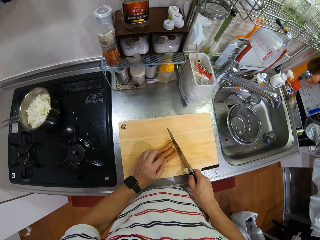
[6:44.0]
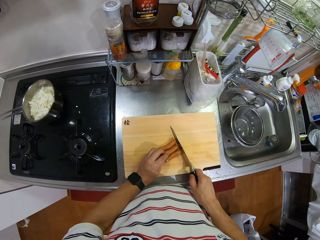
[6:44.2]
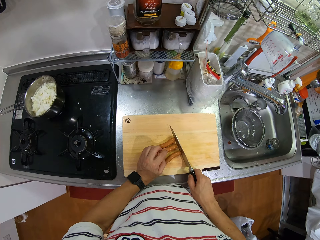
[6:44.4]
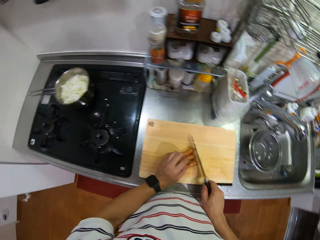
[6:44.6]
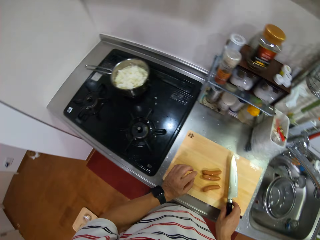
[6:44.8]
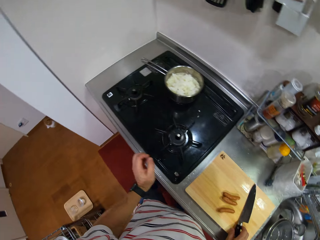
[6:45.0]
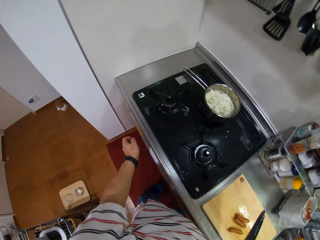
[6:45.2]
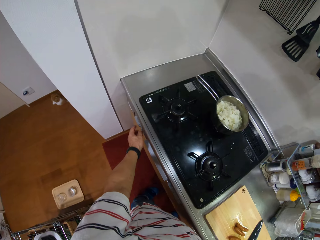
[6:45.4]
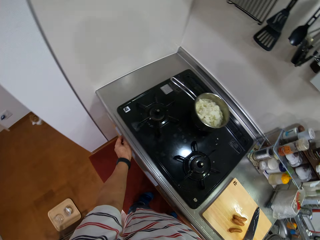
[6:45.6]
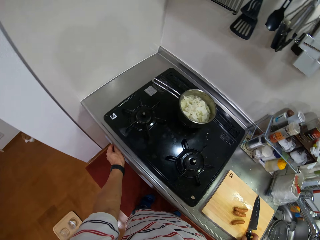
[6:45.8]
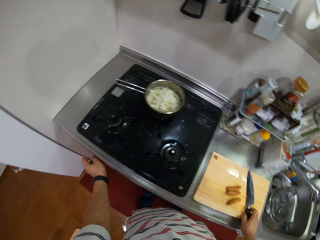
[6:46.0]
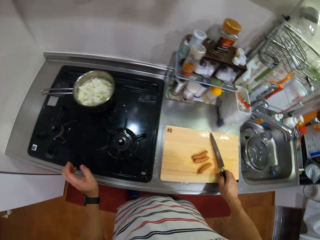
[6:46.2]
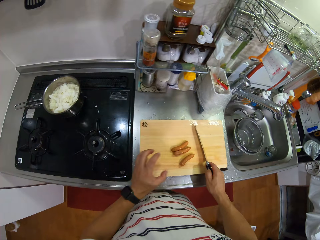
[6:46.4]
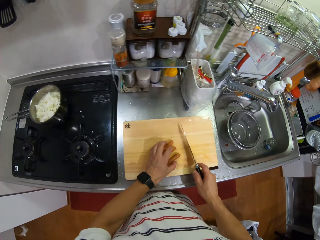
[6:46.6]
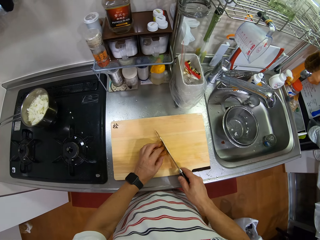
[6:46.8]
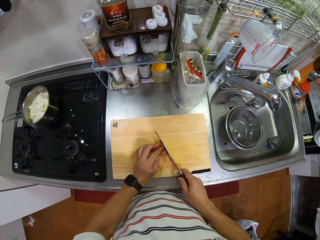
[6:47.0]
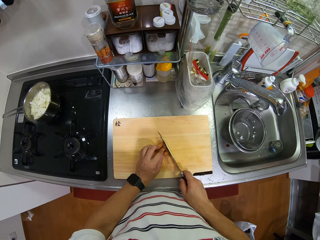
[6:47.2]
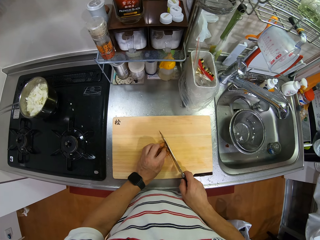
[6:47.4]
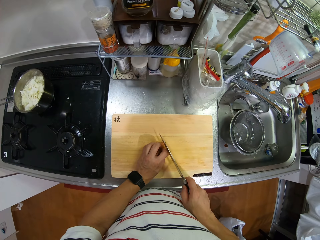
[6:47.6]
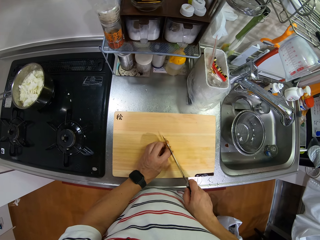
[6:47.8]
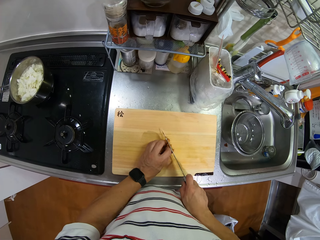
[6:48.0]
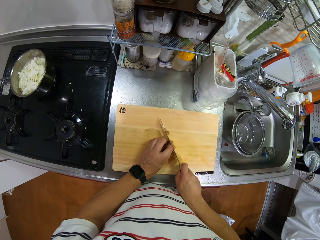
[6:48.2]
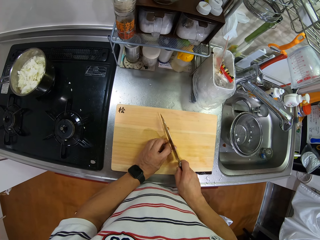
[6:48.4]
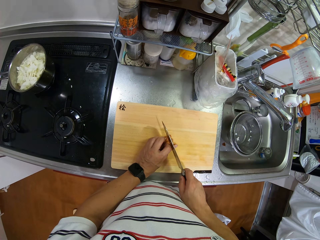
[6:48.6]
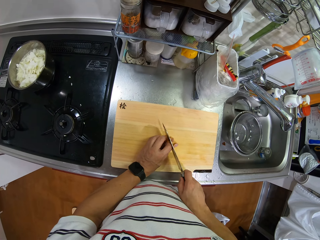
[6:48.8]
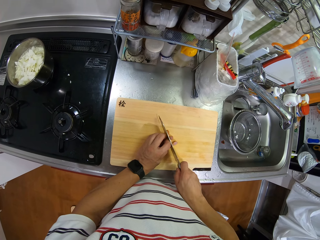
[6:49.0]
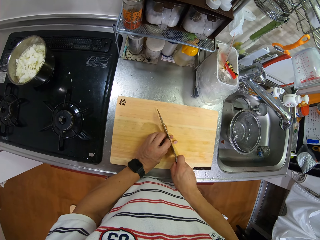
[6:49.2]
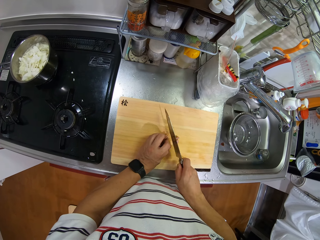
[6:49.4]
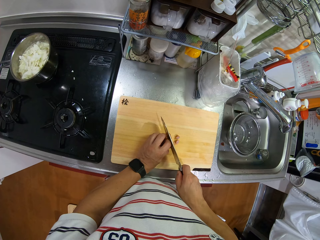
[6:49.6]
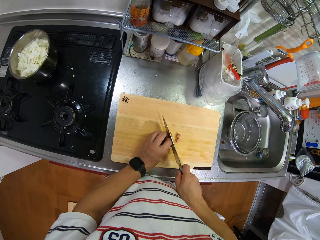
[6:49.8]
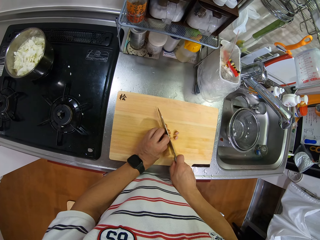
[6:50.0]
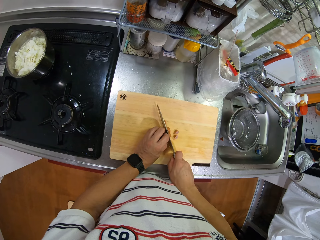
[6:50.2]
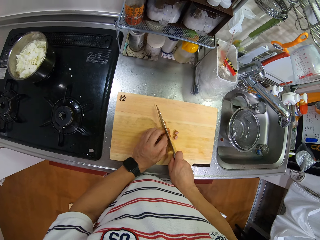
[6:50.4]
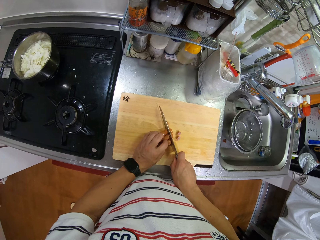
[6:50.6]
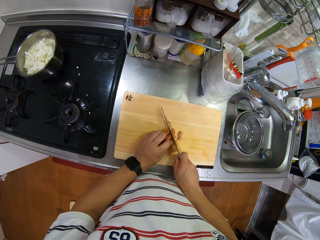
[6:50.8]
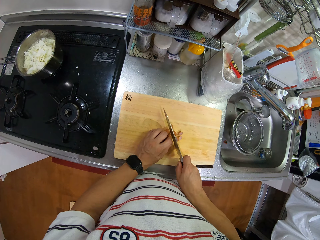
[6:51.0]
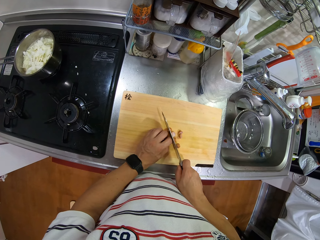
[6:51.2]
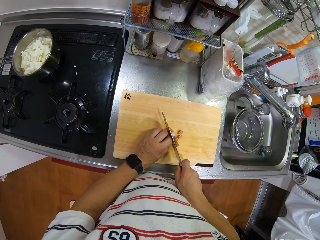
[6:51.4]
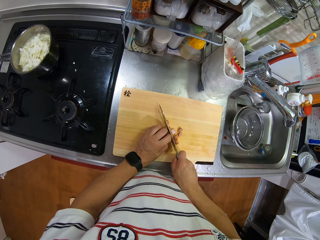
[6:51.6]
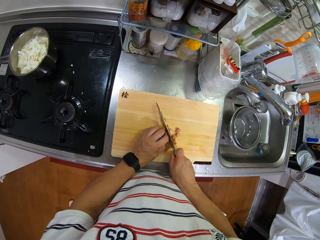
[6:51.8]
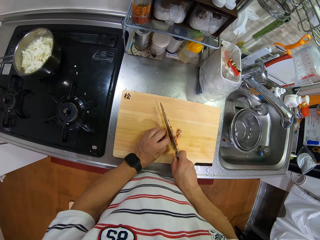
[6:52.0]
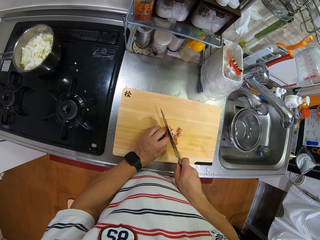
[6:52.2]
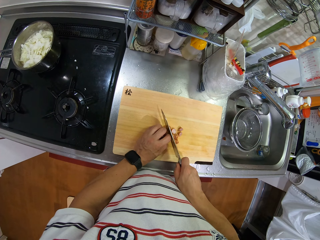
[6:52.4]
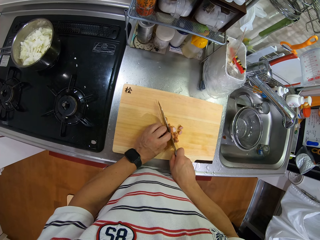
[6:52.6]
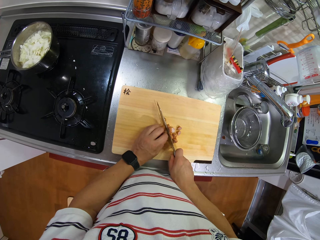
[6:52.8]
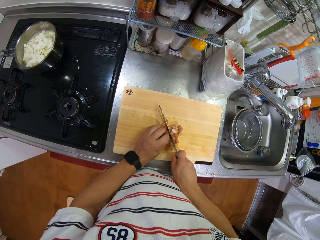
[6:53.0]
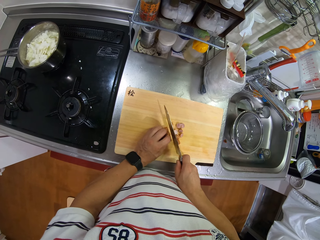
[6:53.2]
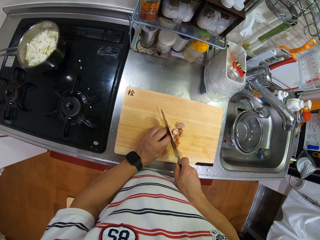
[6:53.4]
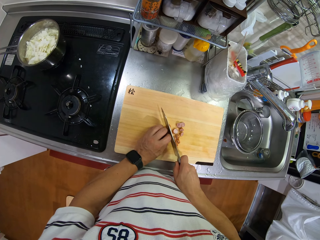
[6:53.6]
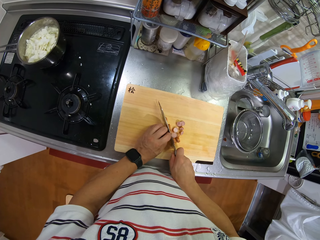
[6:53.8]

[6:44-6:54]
The camera wearer adjusts the cooker knob. They cut the sausages into pieces.

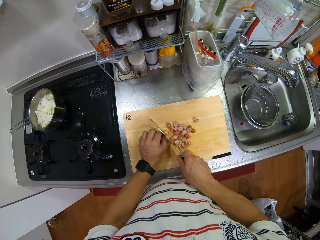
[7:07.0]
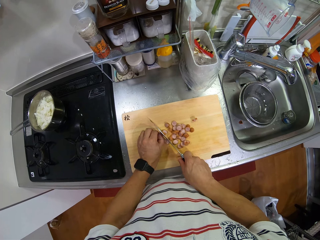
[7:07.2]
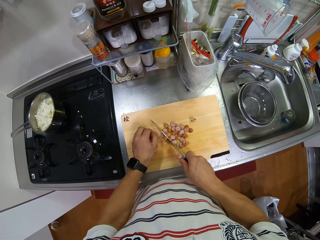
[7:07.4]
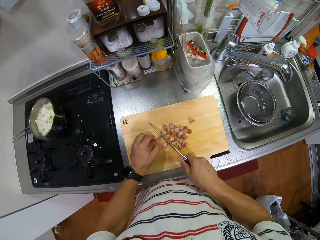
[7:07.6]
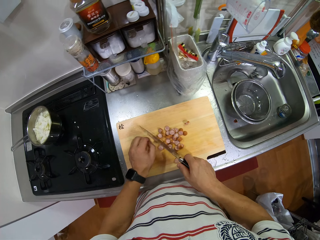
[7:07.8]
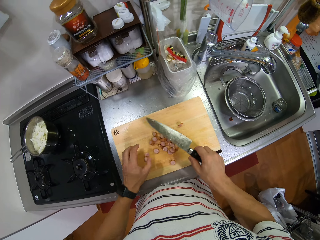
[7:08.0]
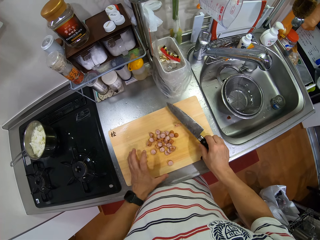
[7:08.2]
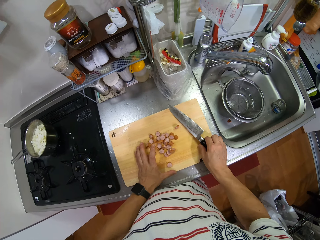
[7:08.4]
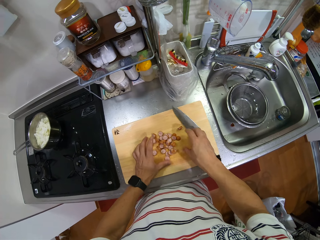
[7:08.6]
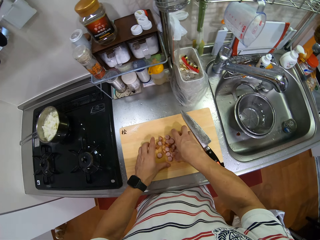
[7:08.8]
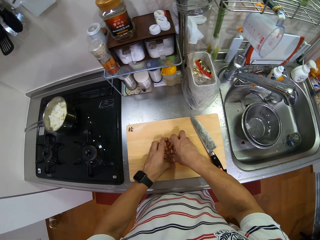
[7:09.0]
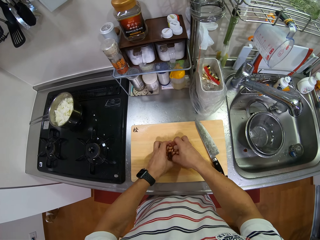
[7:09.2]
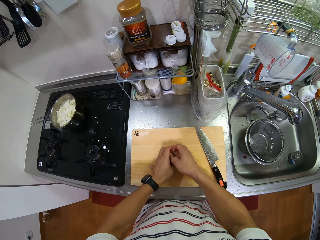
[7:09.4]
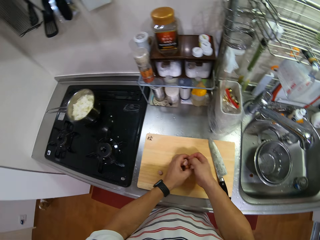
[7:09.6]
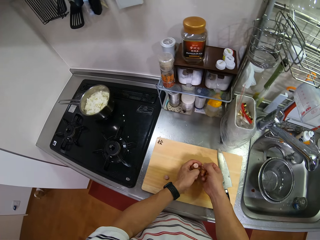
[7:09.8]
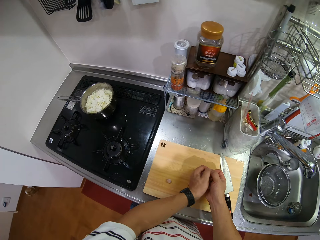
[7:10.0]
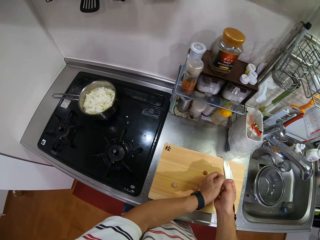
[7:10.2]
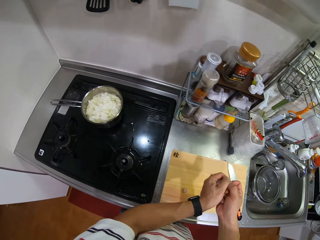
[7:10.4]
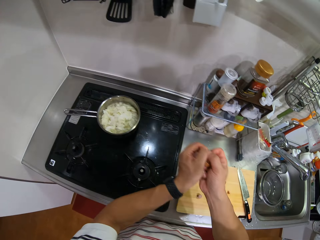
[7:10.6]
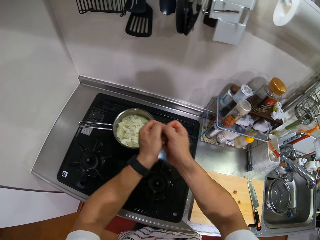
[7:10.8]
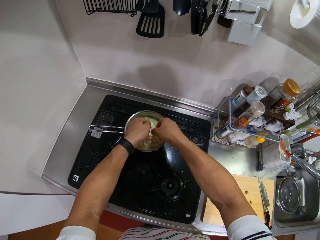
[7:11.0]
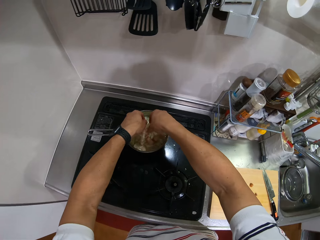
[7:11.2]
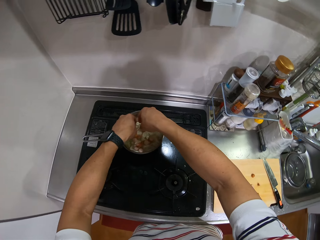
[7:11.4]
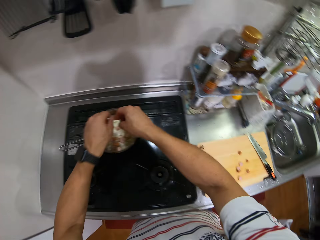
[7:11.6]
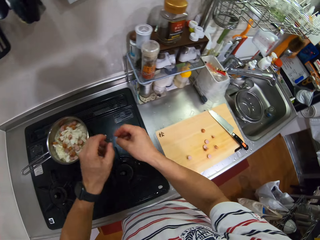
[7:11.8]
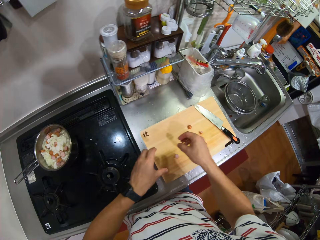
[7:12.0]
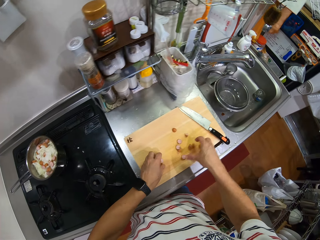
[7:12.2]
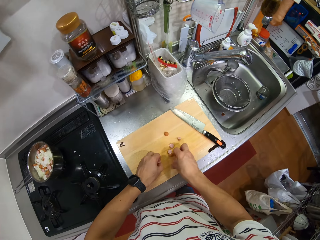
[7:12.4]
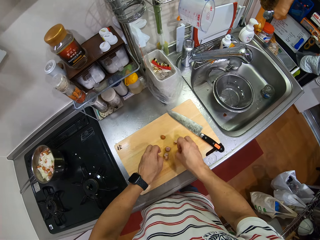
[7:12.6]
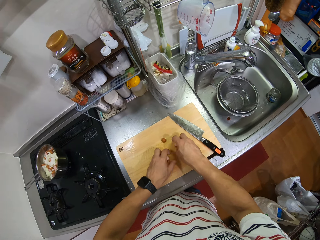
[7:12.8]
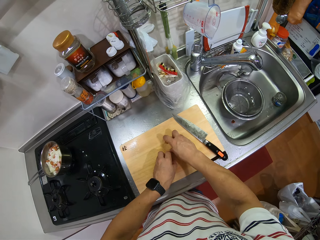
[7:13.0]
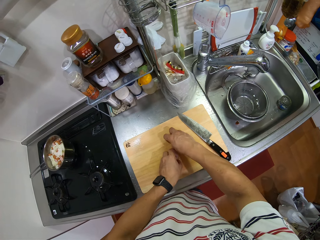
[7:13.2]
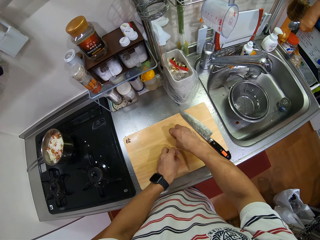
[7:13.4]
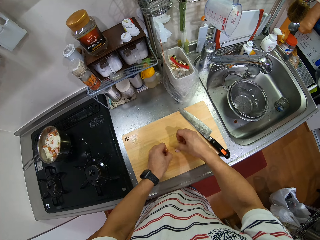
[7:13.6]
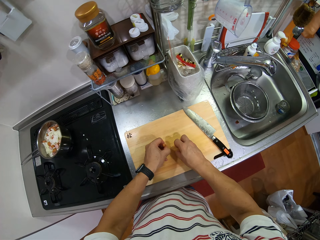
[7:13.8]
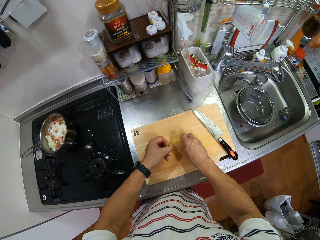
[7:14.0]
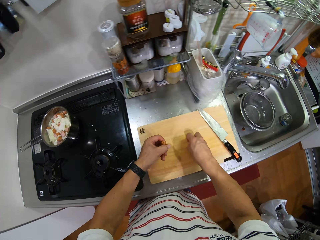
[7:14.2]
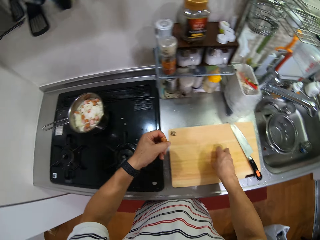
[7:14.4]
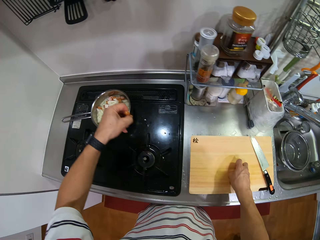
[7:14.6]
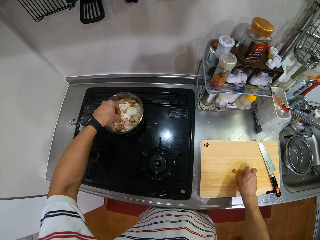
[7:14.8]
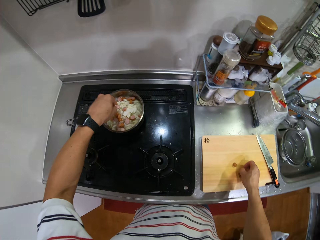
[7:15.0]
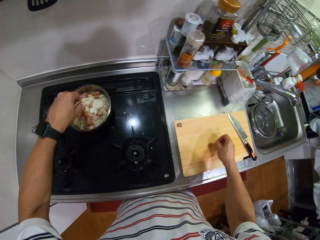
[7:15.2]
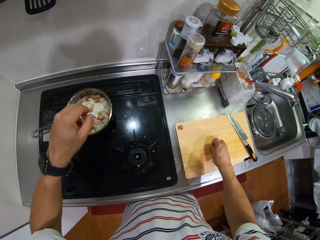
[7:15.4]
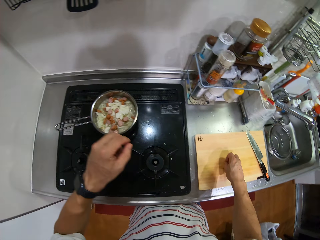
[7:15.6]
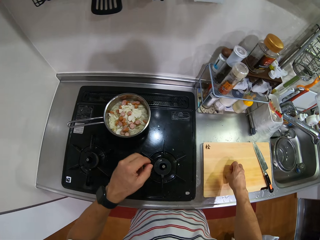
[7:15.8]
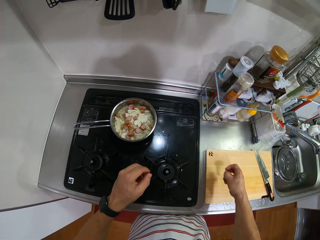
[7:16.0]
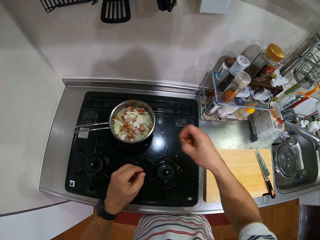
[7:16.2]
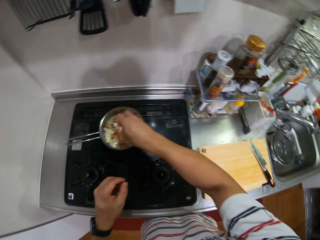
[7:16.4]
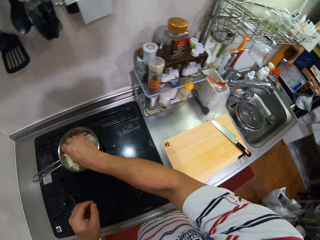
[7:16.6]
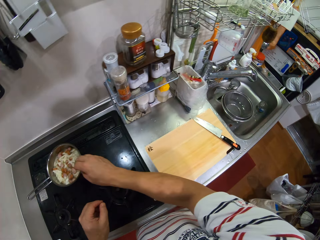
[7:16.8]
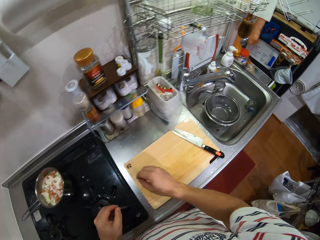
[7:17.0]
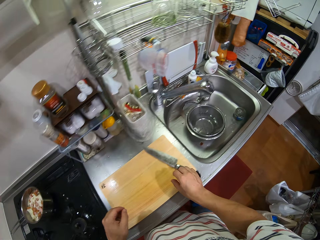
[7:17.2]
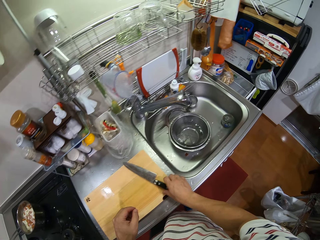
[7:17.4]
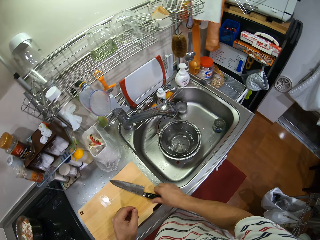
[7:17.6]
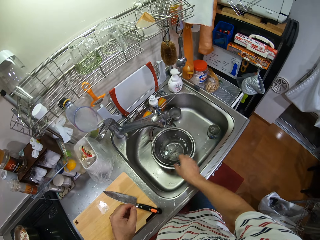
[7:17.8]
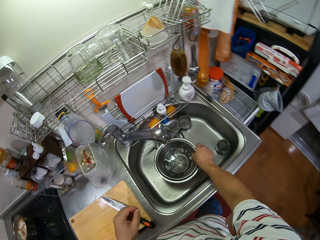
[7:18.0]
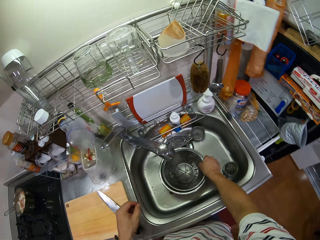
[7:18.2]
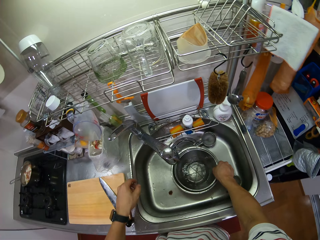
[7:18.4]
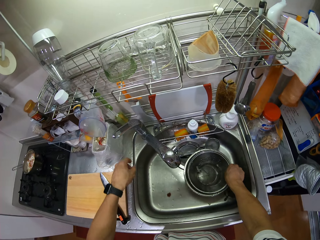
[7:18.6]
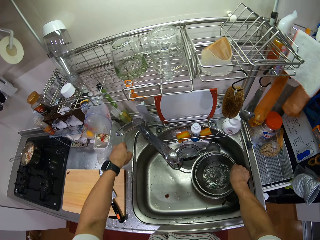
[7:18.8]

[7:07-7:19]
The camera wearer puts the knife on the chopping board. They pick up the sausages' pieces from the chopping board. They put the sausages' pieces in the cooking pot. They pick up the sausages' pieces from the chopping board. They put the sausages' pieces in the cooking pot. They move the bowl in the sink.
